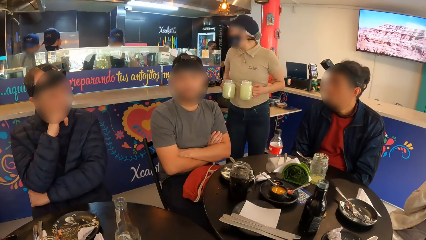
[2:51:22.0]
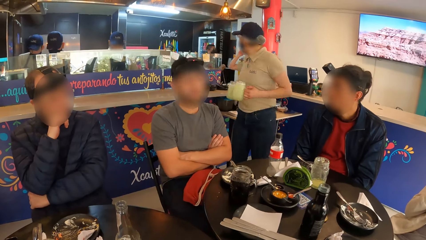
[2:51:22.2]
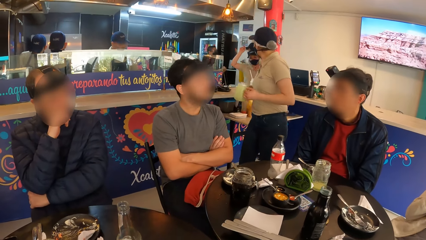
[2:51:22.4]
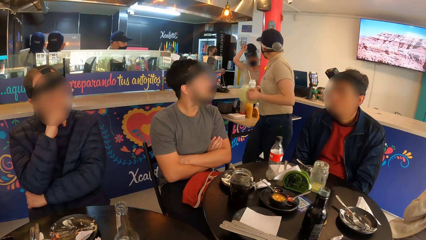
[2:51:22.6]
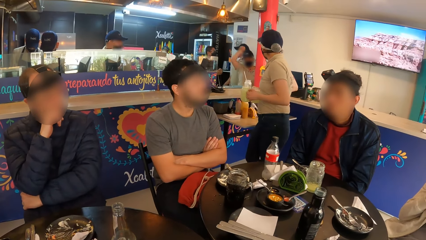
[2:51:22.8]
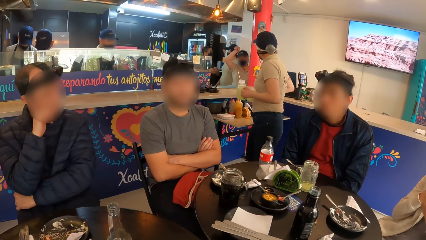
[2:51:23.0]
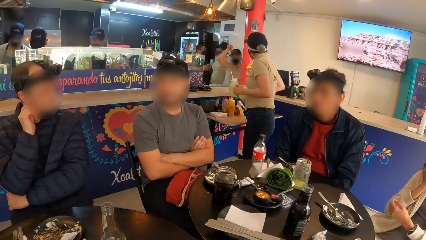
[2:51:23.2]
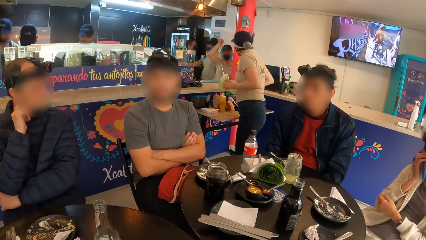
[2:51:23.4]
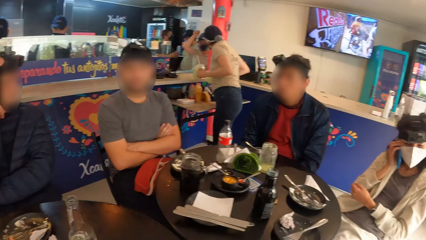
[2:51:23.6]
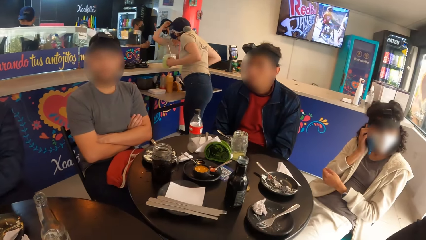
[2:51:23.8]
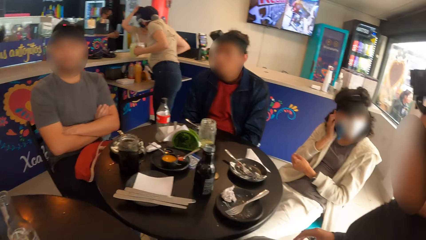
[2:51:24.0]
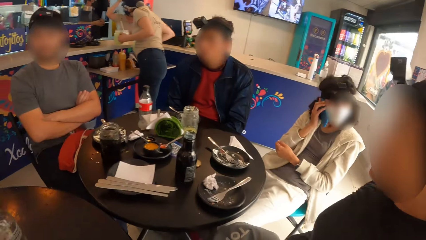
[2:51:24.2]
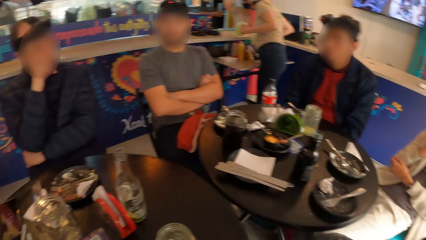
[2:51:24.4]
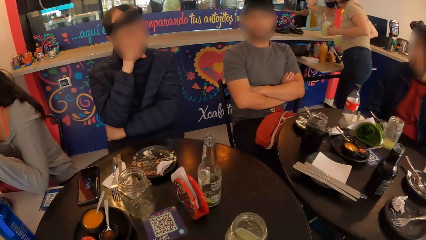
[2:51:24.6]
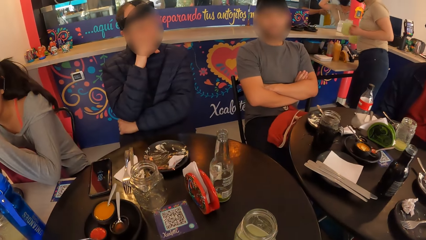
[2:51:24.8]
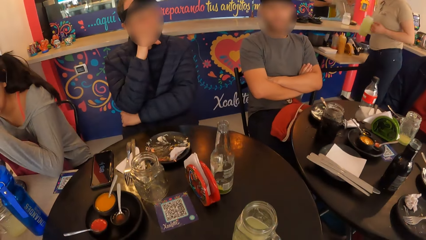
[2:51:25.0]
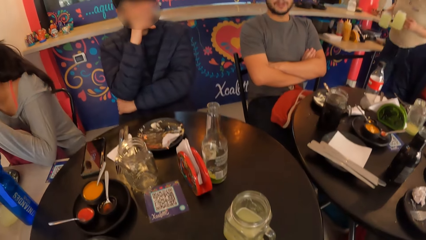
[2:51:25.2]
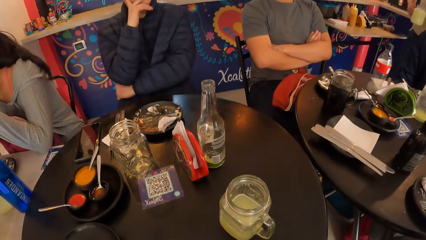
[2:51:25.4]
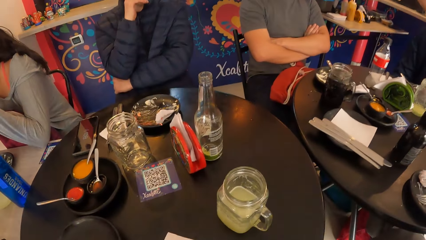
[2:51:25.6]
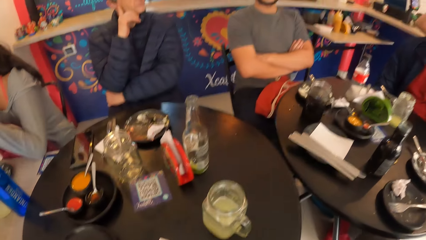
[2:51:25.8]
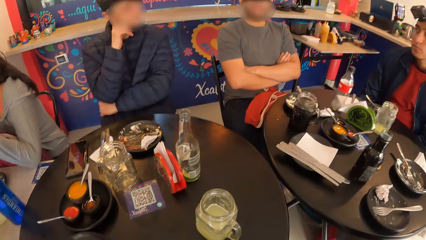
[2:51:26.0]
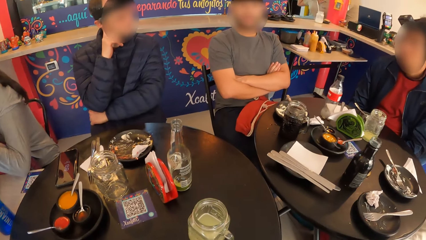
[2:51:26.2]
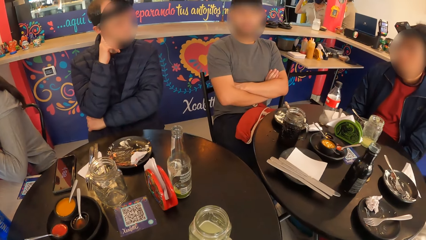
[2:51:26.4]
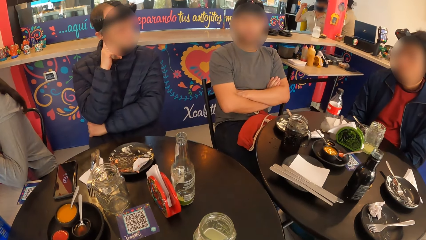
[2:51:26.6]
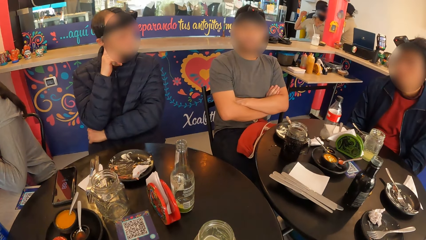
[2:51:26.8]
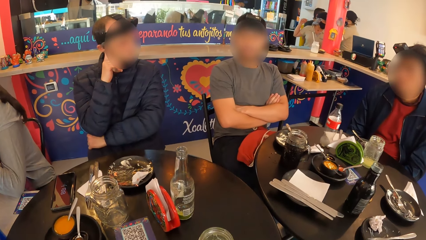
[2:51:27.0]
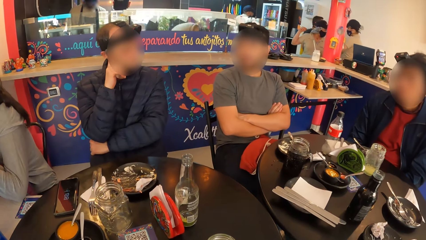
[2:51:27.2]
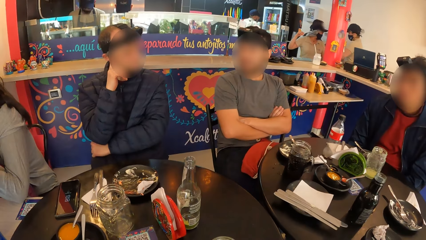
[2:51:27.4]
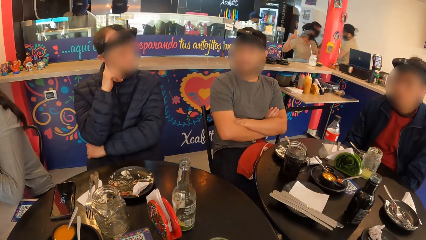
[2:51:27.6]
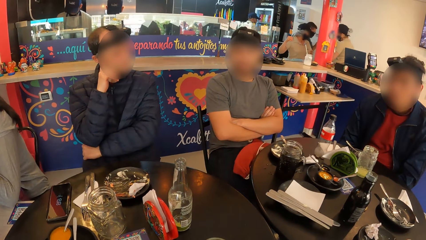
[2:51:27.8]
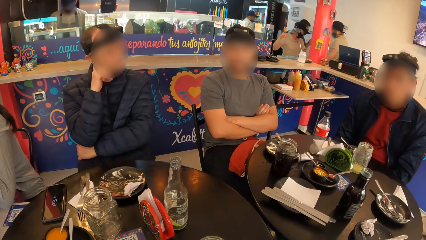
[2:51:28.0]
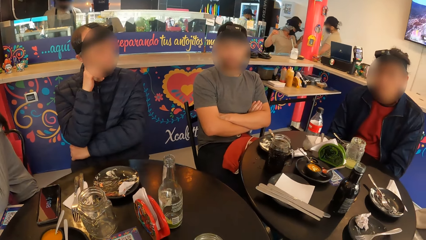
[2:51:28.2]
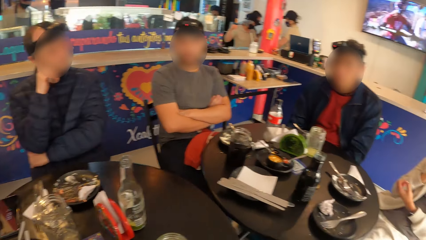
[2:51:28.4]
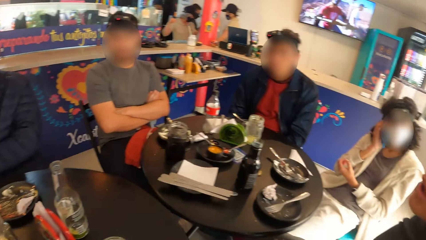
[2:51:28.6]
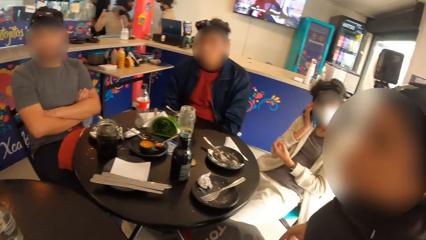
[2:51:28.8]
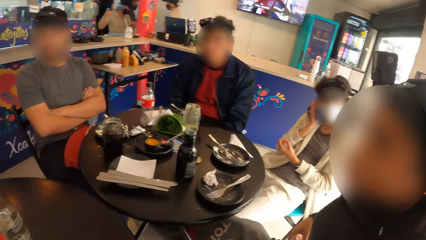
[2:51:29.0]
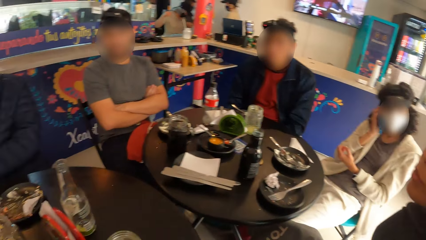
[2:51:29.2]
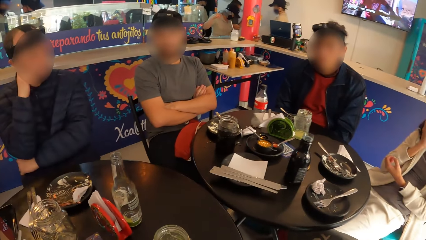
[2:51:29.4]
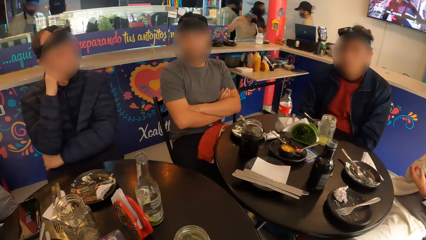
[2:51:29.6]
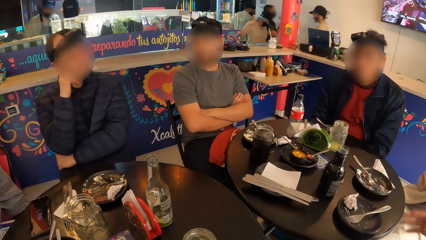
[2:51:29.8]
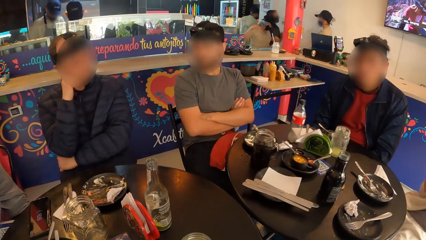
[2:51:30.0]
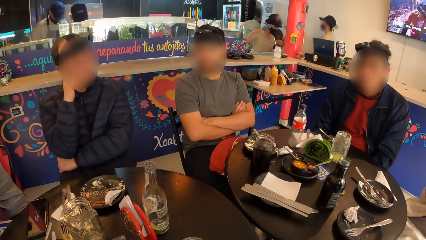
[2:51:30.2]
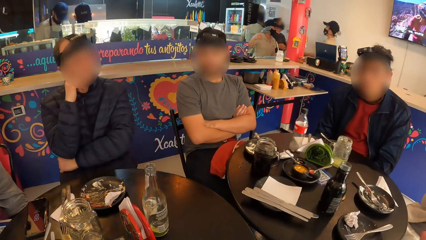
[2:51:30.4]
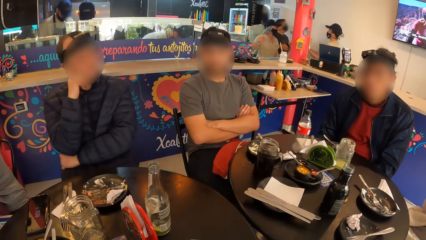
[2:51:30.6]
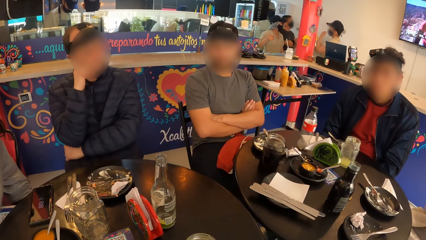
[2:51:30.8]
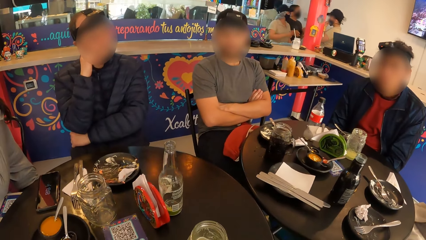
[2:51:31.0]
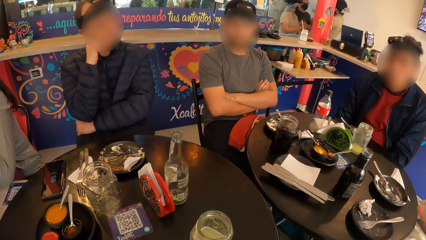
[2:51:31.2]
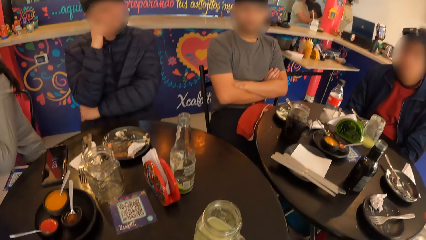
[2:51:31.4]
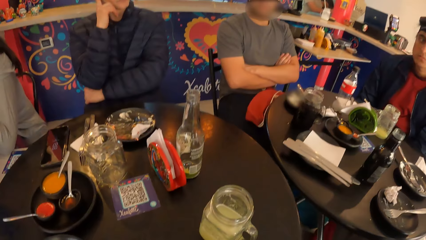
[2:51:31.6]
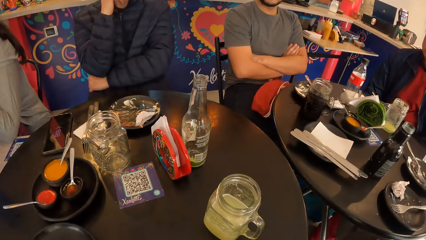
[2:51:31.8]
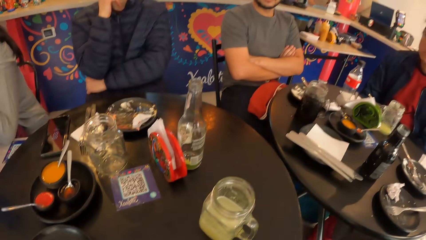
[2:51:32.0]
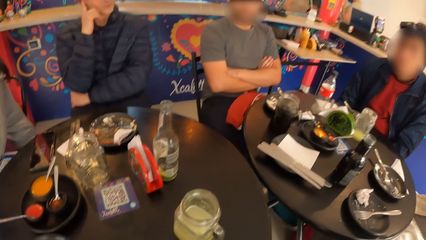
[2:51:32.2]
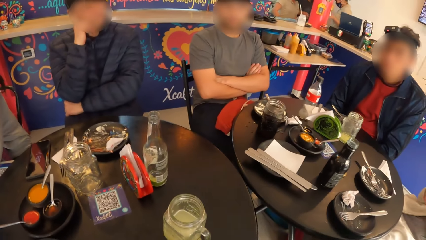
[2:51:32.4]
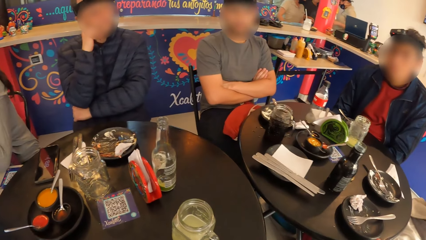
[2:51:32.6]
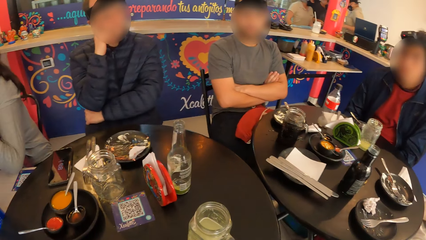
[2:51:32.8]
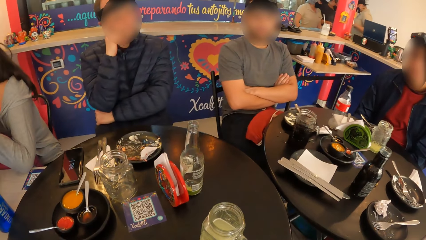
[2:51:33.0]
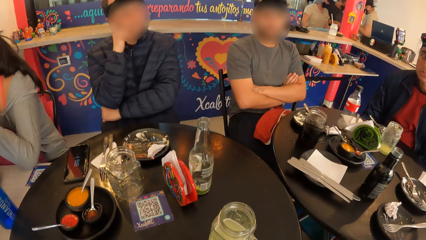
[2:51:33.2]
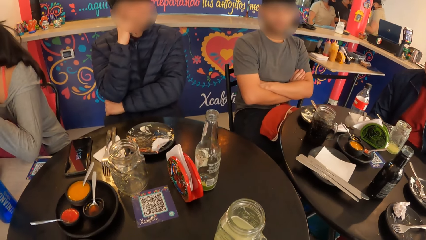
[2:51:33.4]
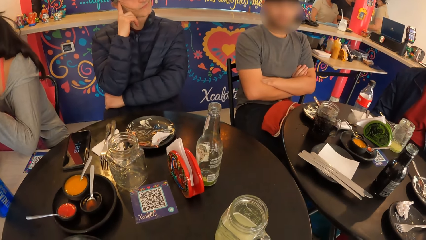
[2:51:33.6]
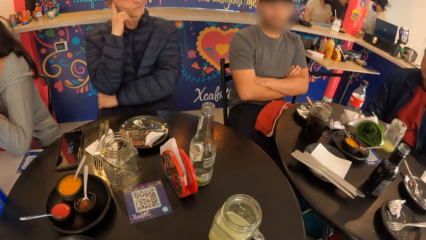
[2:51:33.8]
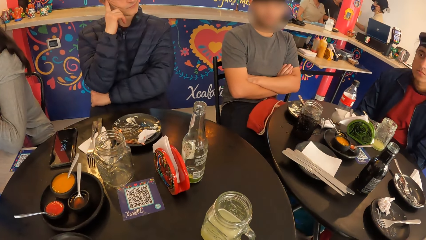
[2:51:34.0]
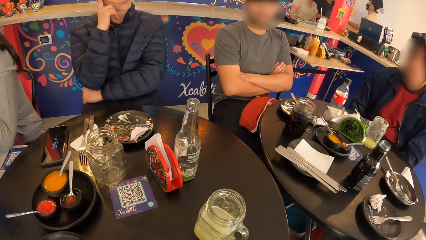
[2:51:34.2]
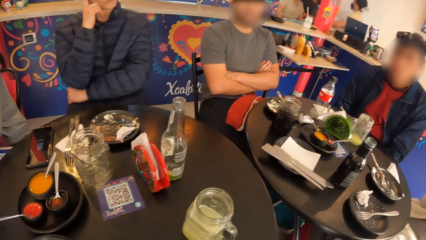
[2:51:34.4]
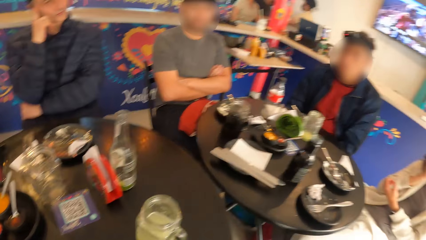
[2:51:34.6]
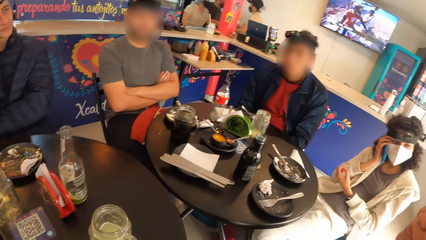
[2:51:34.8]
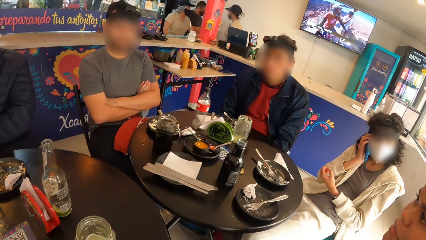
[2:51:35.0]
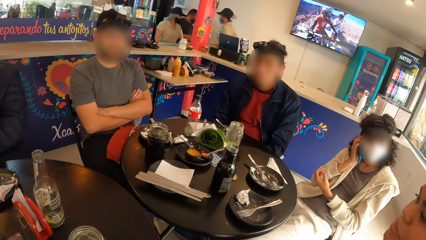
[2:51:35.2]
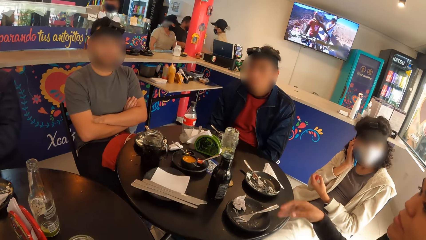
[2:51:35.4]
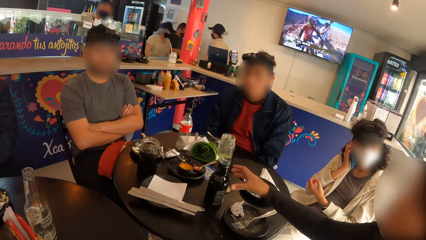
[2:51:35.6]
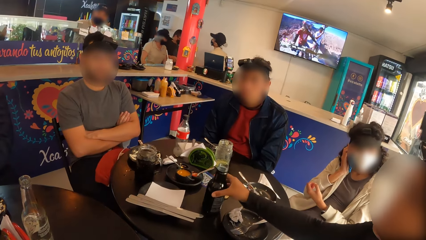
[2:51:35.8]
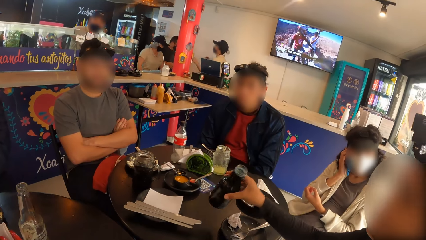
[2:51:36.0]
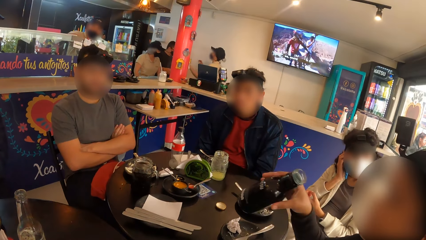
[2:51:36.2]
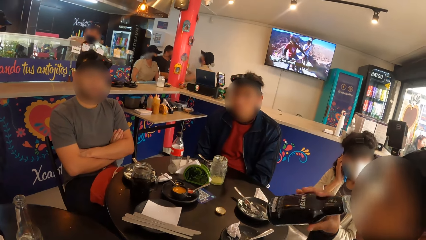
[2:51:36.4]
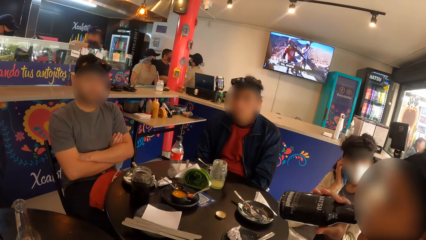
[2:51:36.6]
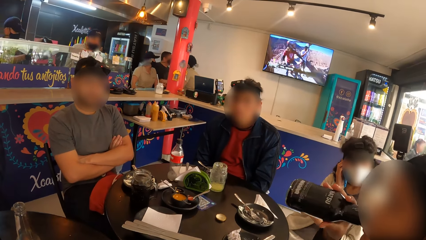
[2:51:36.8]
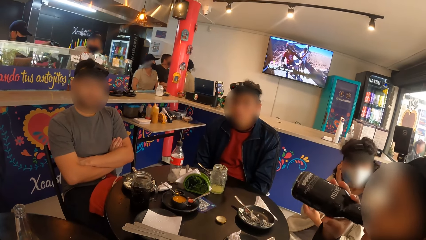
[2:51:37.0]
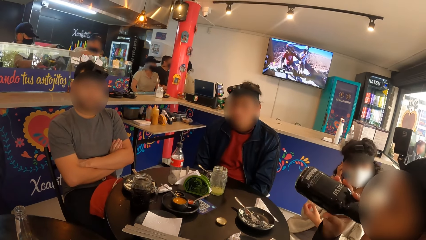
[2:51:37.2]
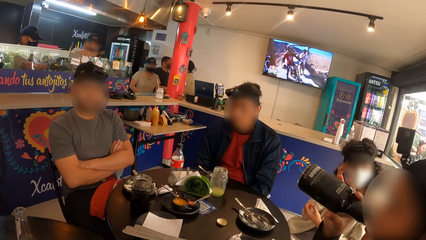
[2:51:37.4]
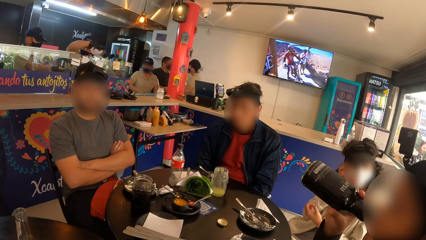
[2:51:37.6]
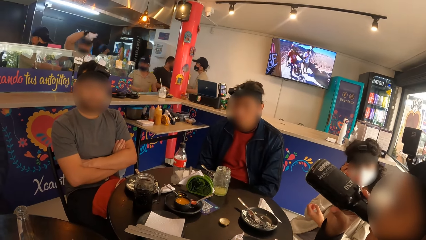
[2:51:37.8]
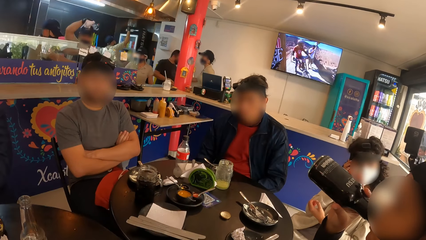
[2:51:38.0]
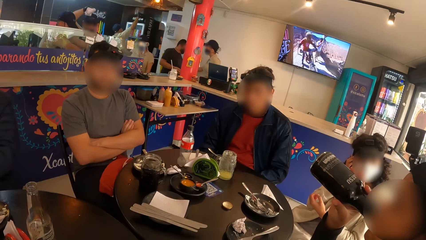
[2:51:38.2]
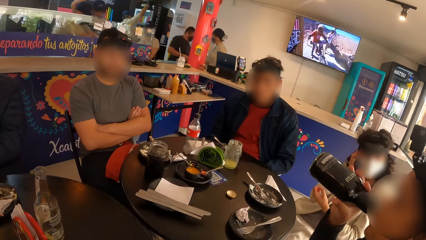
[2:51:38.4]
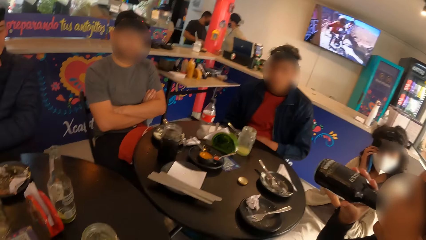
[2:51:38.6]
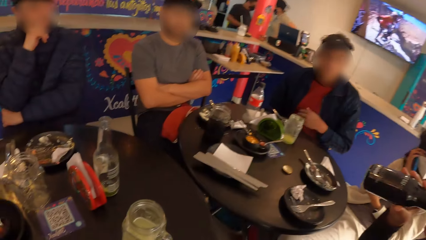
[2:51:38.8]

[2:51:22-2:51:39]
The woman answers a call with her mobile phone in her right hand. The camera wearer looks around. A man nods his head. Another man picks up the bottle from the table with his right hand. The other man drinks from the bottle in his right hand.
